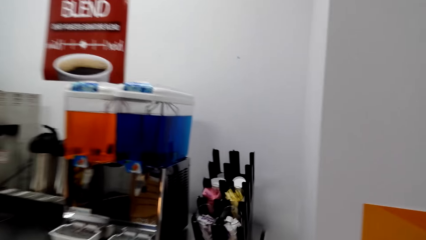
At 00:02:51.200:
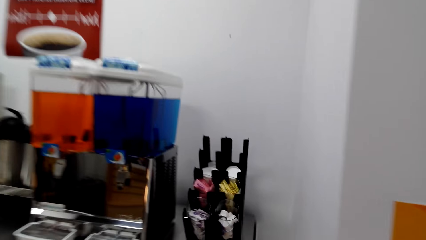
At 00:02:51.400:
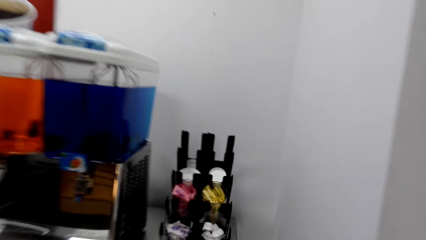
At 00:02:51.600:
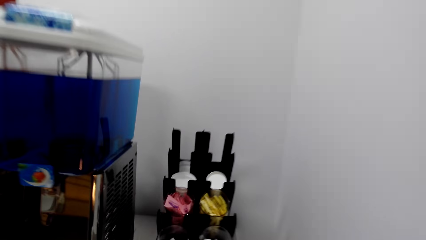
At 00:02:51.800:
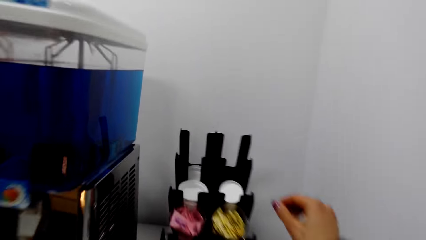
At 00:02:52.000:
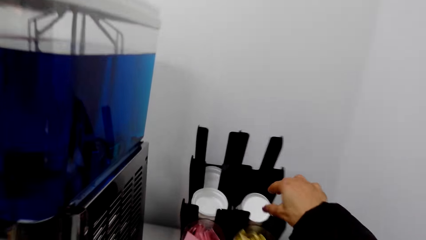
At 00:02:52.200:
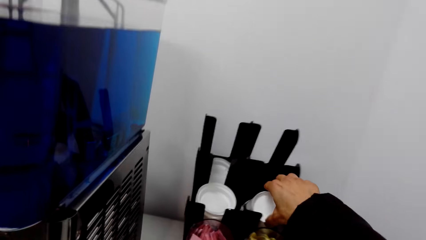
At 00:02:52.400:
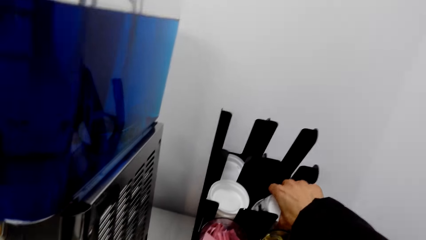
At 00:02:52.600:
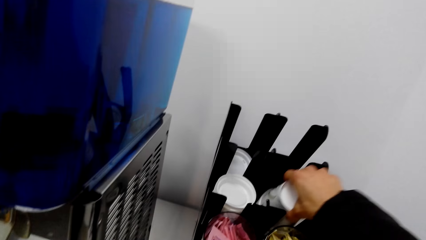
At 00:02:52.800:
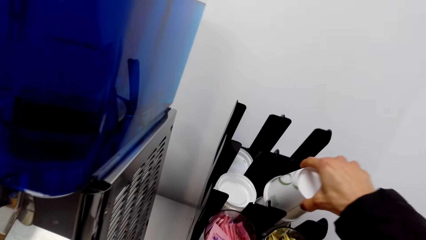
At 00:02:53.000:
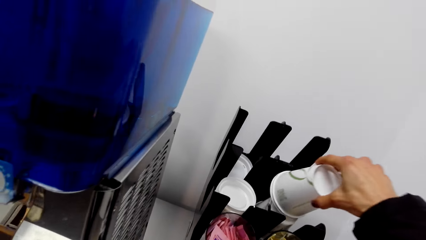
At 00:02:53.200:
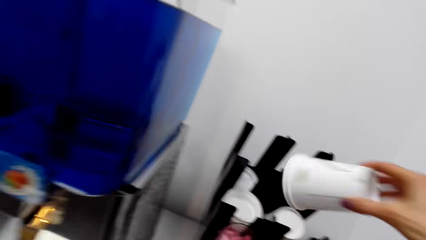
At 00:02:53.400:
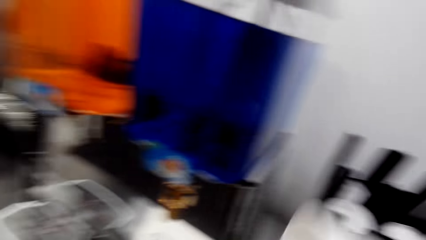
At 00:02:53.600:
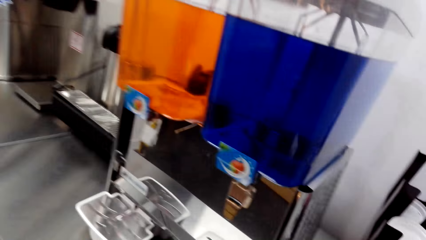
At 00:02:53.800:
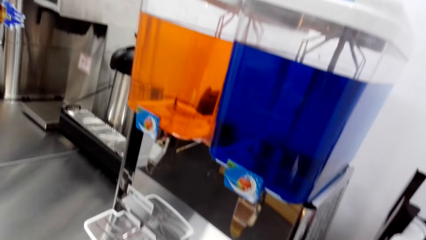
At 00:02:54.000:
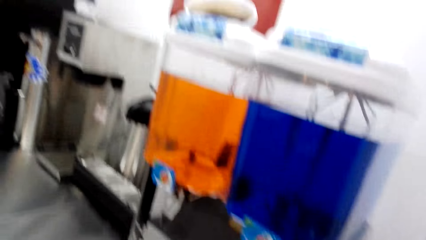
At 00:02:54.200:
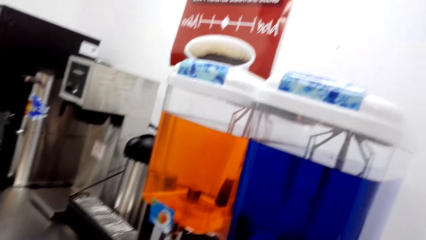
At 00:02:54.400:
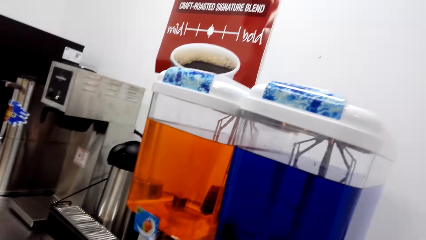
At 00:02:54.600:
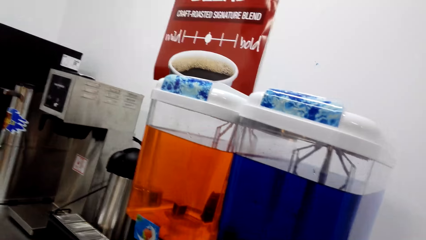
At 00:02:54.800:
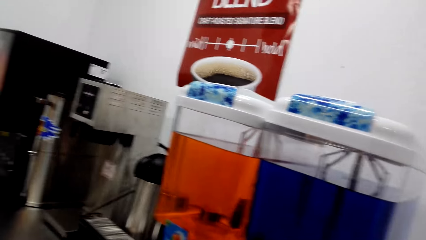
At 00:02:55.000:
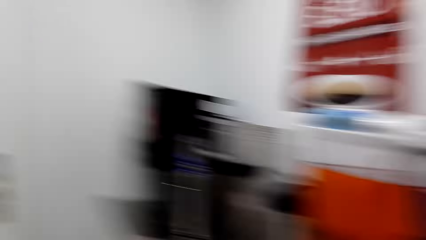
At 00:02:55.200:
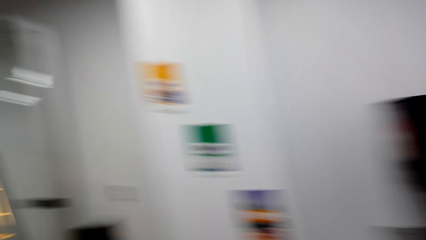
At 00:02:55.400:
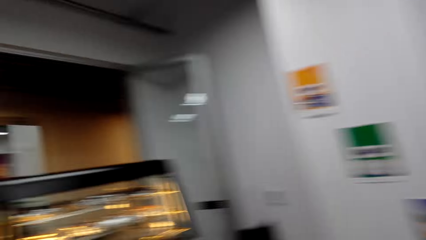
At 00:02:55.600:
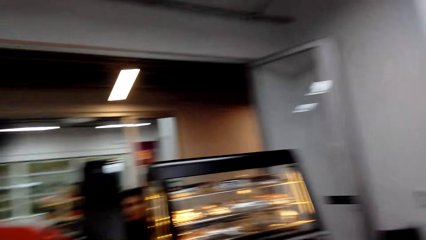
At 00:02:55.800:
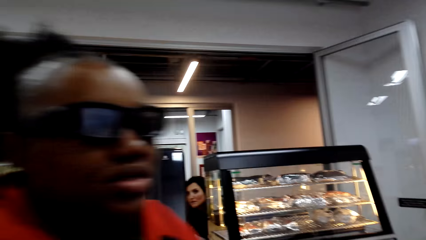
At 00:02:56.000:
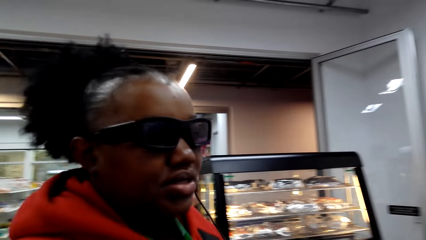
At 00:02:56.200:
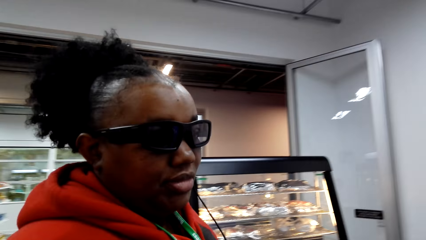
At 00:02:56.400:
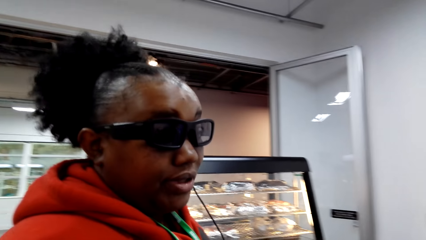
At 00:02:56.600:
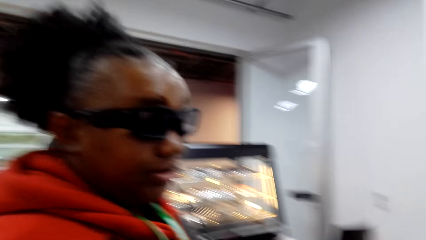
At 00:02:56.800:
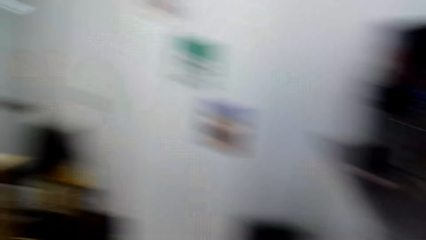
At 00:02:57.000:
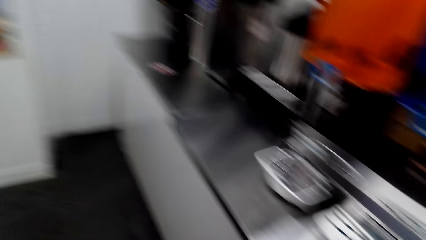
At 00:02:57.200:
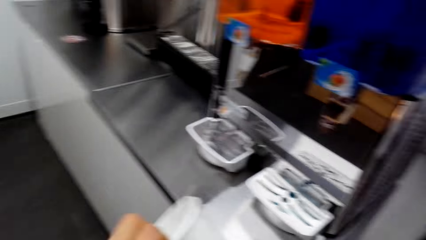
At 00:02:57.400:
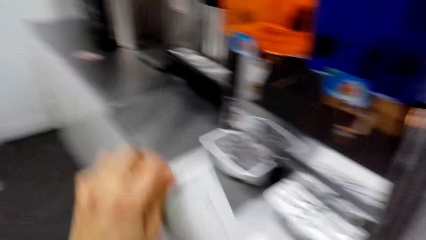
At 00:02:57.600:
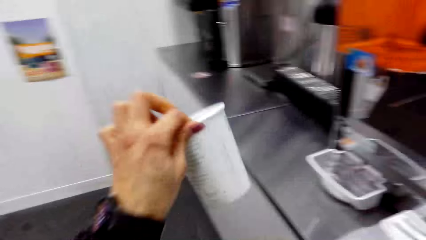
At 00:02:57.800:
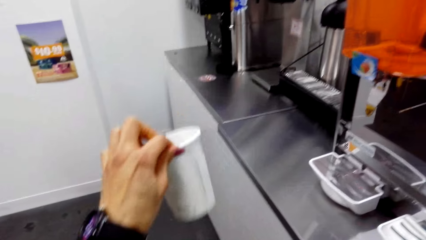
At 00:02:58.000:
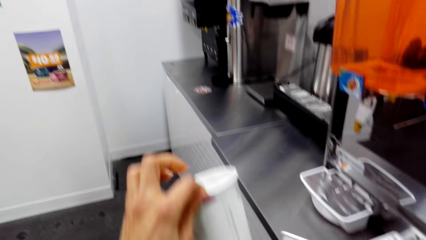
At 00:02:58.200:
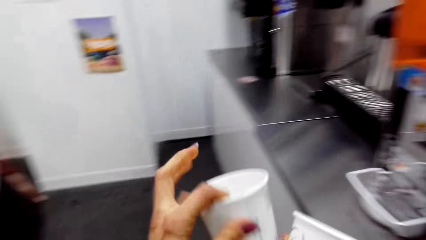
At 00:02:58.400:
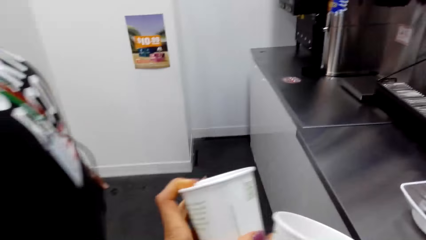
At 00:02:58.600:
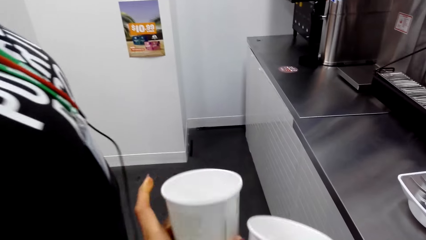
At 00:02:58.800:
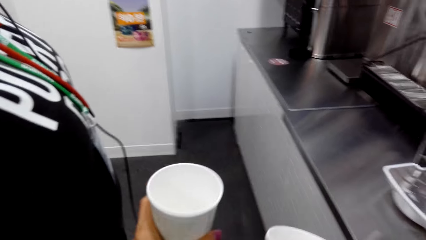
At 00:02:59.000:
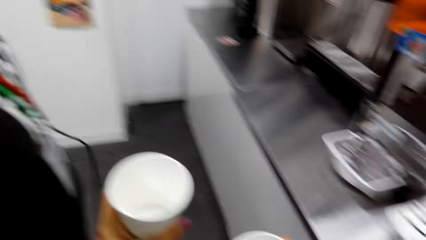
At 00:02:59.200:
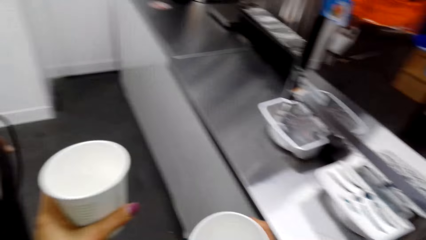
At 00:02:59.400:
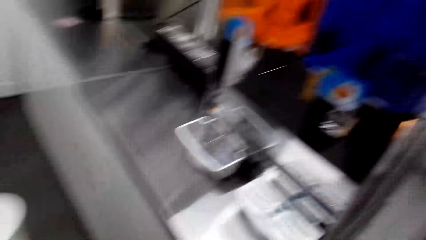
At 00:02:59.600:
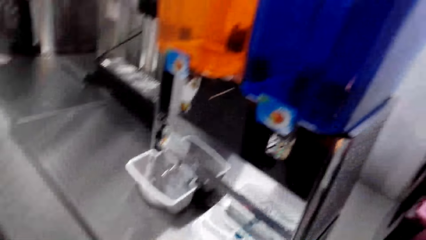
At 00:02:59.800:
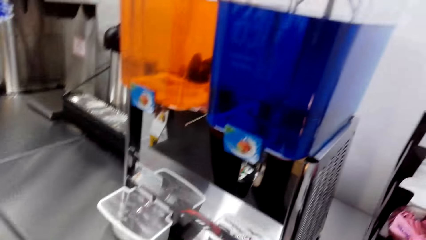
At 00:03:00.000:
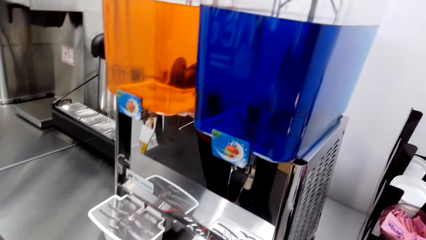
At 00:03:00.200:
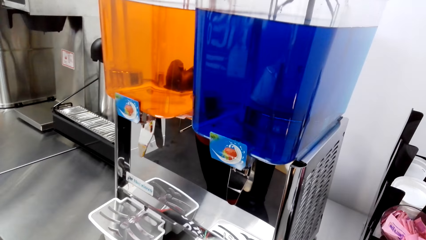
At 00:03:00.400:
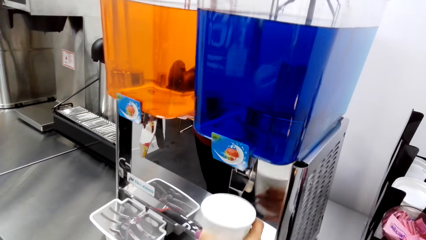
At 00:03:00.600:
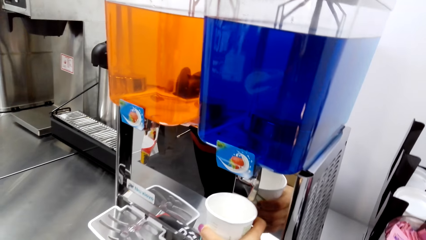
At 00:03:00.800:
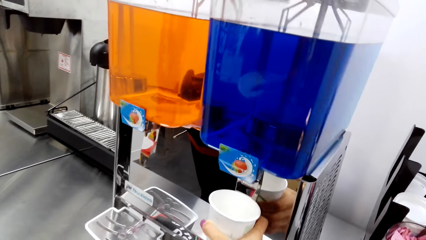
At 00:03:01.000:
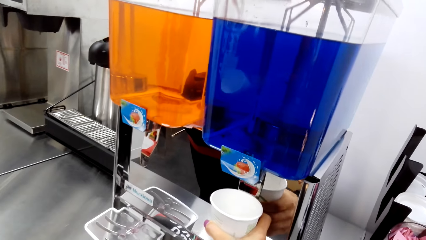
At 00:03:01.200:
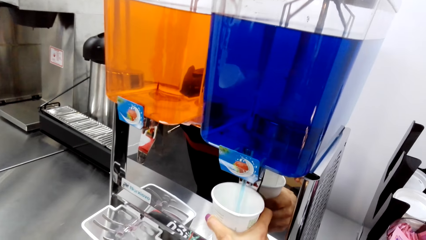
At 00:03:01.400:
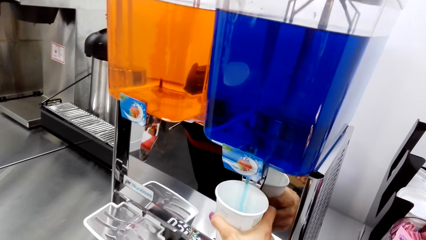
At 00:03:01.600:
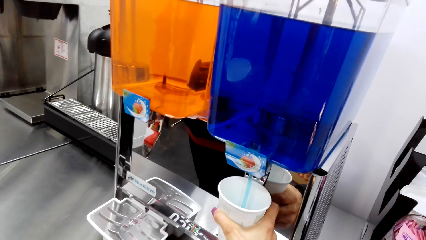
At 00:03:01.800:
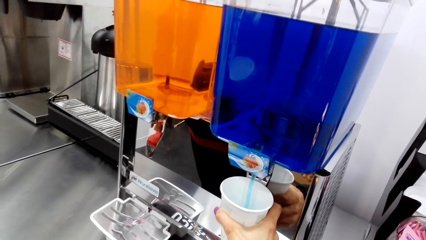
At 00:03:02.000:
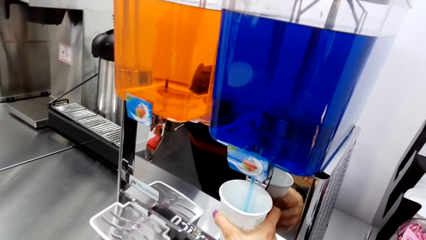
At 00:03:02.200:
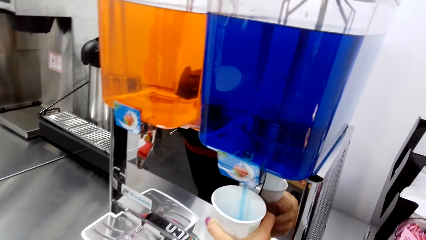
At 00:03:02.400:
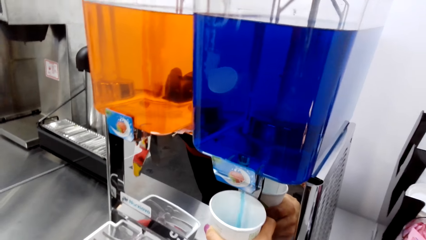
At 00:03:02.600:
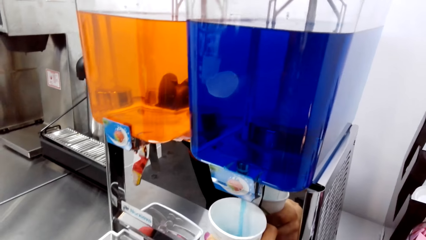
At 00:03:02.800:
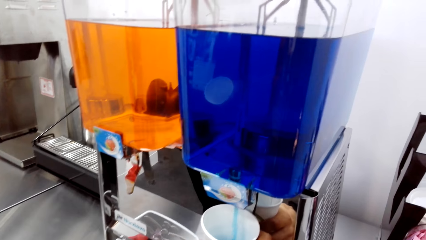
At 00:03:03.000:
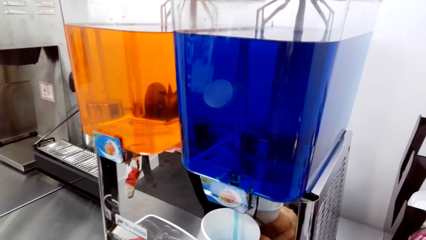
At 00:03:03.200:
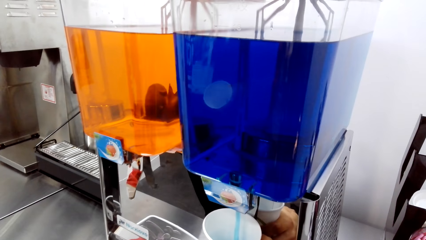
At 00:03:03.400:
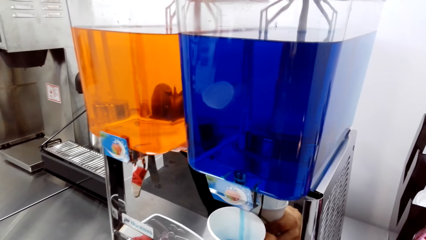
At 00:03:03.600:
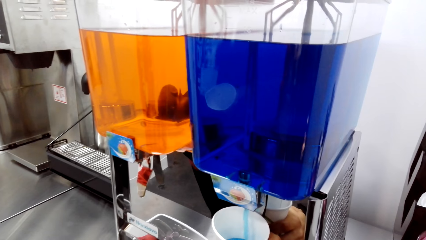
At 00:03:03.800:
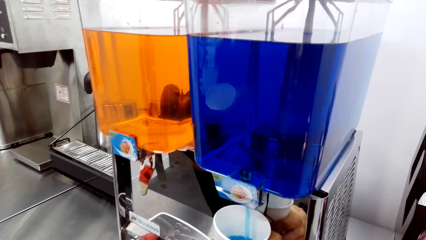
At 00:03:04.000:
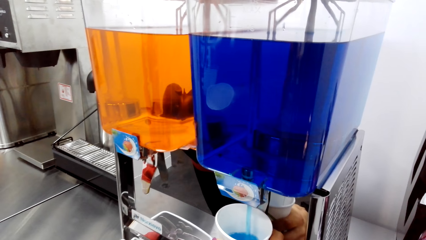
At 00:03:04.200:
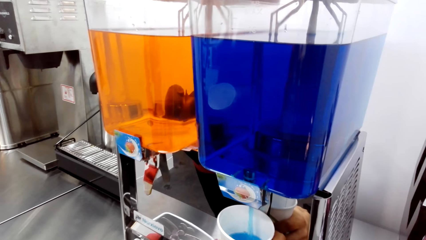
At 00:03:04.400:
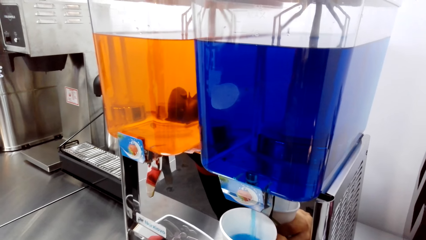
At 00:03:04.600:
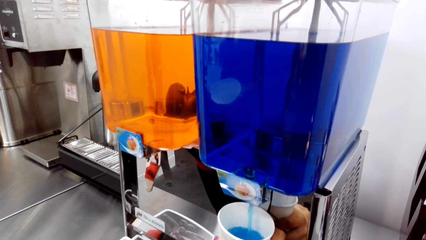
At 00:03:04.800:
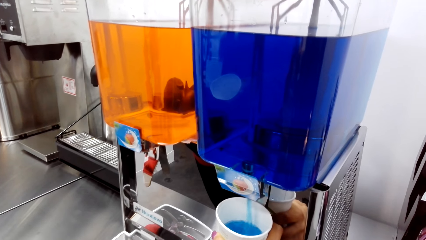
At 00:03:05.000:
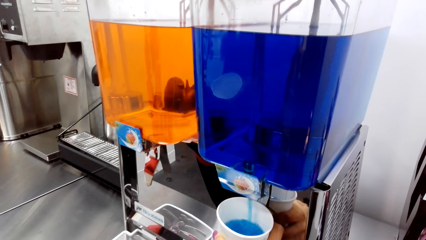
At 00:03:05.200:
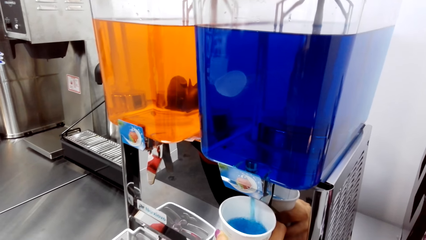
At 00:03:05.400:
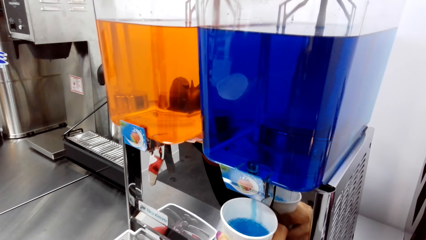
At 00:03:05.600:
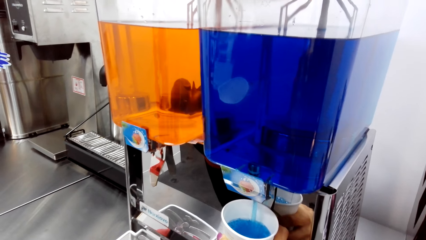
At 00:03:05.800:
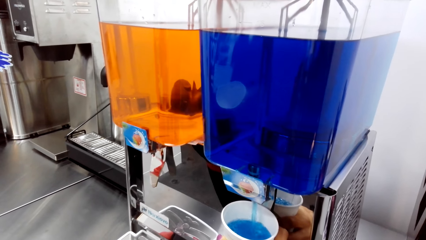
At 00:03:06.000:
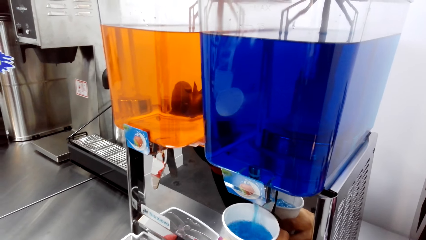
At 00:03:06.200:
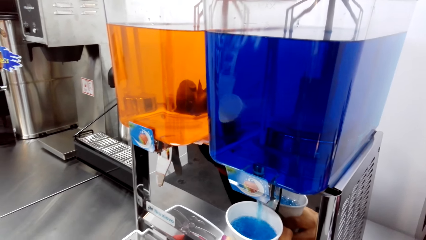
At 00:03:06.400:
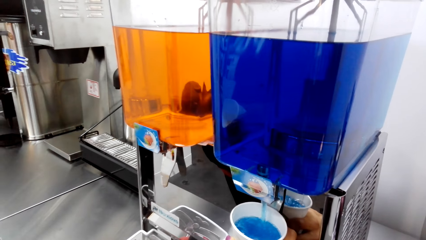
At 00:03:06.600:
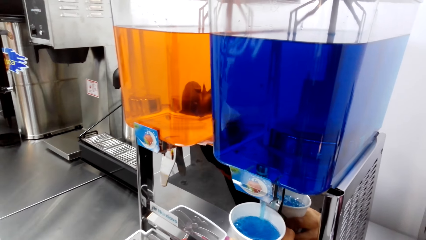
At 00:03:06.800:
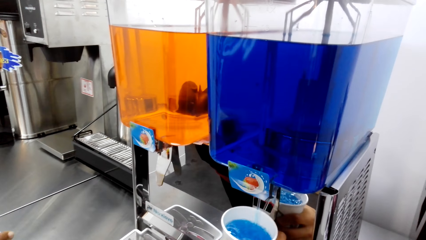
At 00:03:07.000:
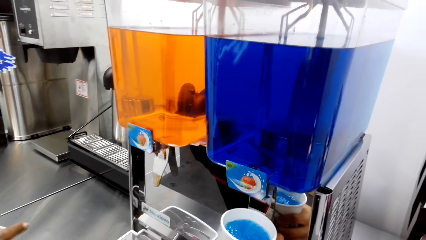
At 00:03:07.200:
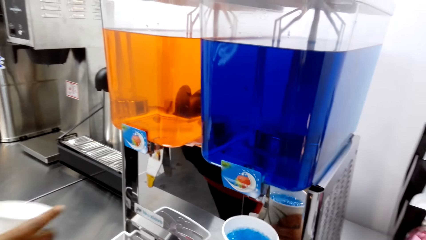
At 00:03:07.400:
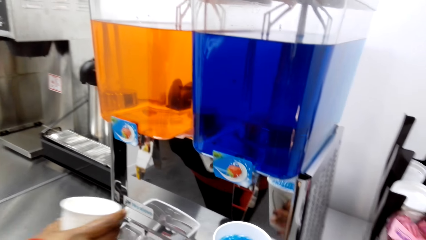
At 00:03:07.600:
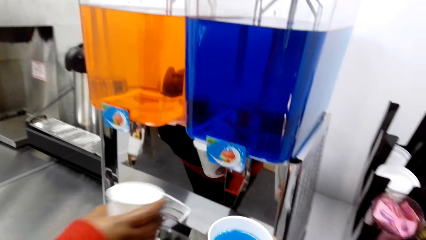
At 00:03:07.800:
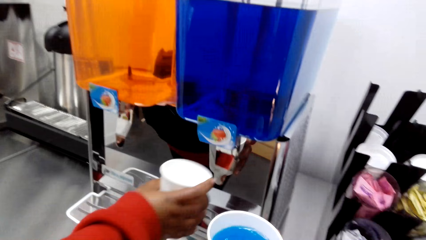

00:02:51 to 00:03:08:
The camera wearer picks cups from the holder. They look around. A woman talks to the camera wearer. The camera wearer lofts a cup. They give the cup to the woman. They put juice in the cup. They fetch juice from the juice dispenser.
